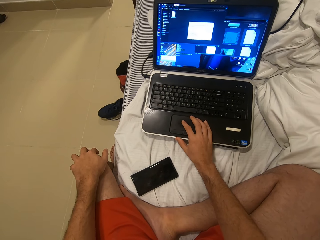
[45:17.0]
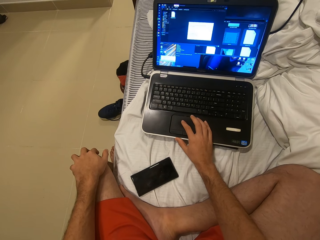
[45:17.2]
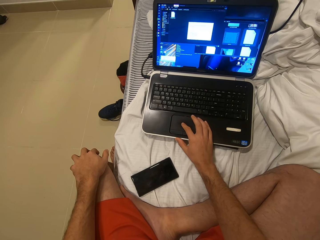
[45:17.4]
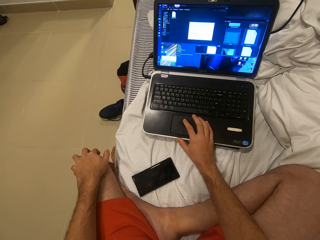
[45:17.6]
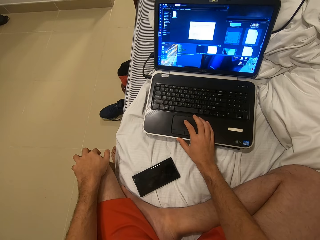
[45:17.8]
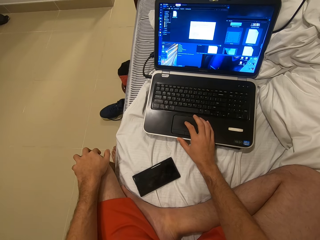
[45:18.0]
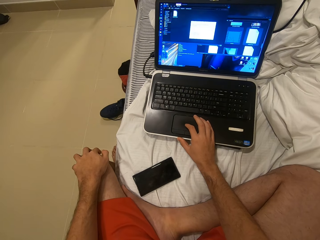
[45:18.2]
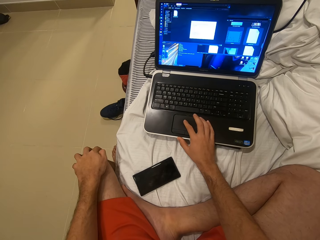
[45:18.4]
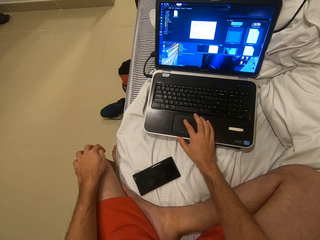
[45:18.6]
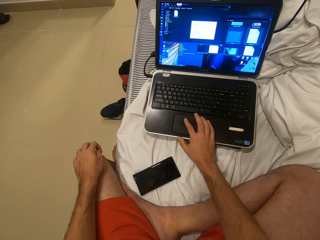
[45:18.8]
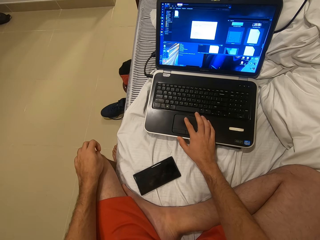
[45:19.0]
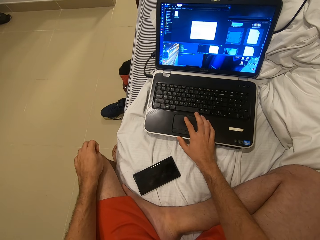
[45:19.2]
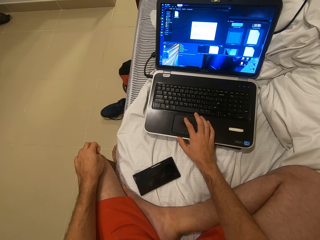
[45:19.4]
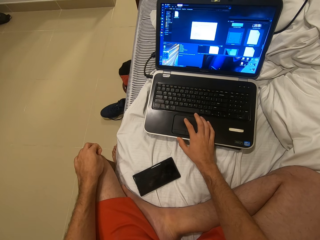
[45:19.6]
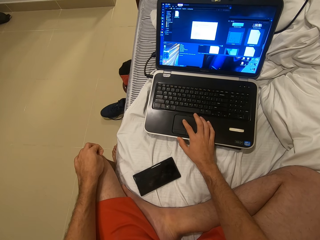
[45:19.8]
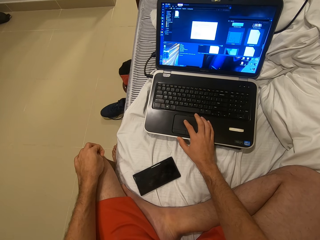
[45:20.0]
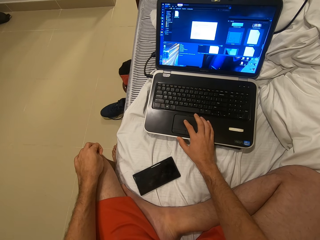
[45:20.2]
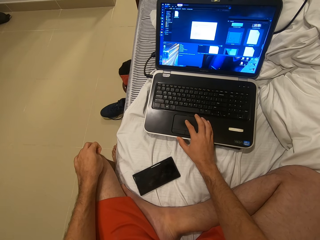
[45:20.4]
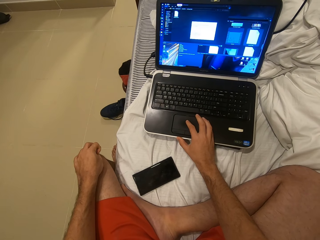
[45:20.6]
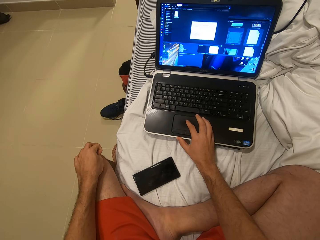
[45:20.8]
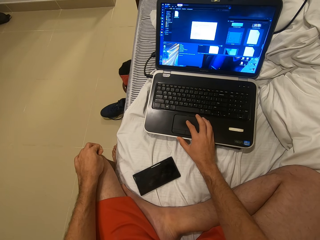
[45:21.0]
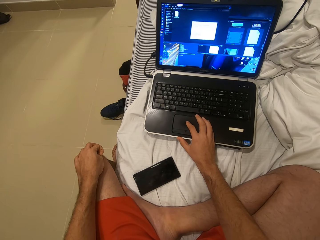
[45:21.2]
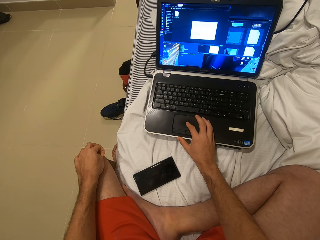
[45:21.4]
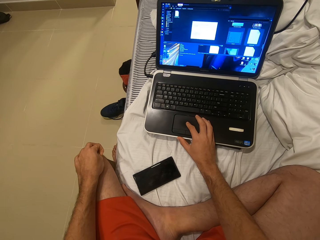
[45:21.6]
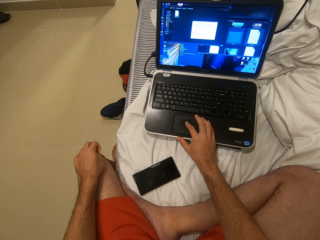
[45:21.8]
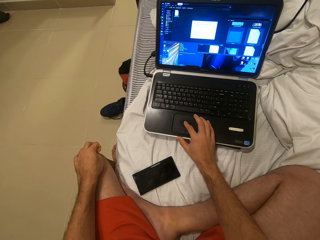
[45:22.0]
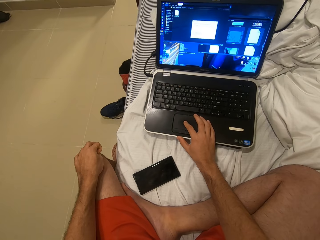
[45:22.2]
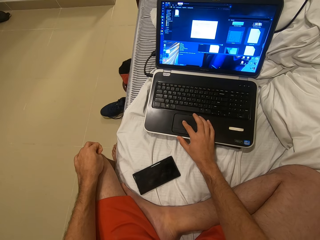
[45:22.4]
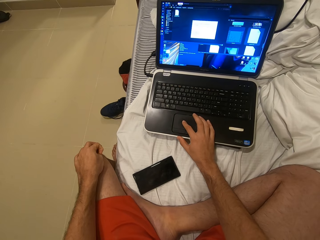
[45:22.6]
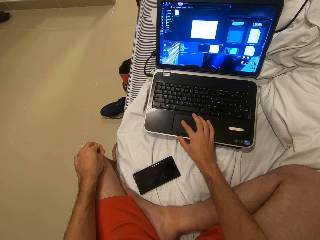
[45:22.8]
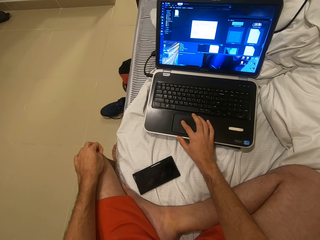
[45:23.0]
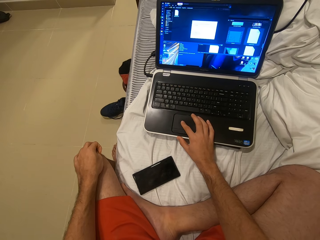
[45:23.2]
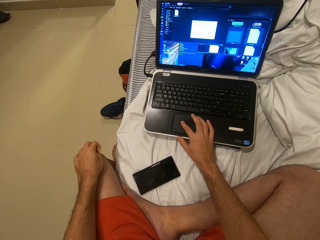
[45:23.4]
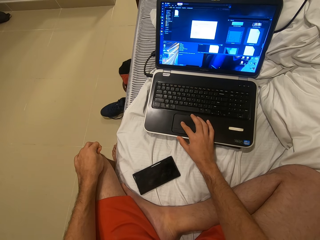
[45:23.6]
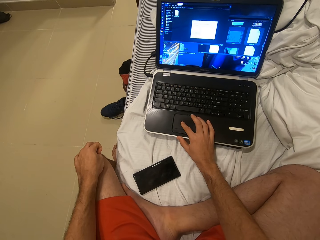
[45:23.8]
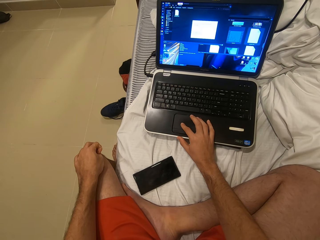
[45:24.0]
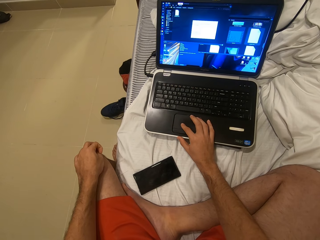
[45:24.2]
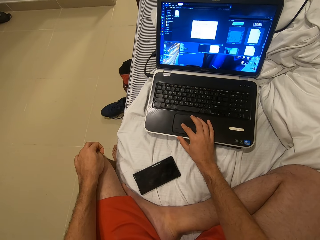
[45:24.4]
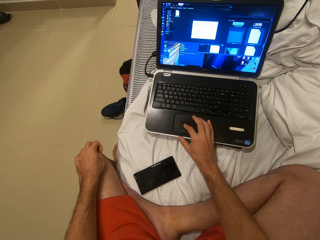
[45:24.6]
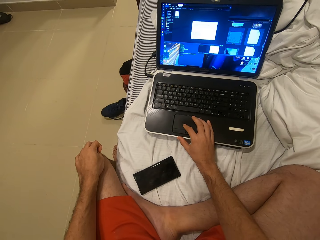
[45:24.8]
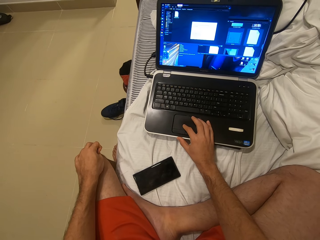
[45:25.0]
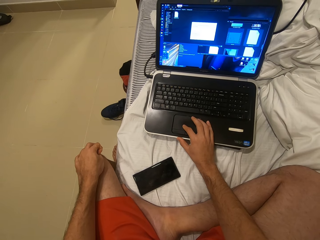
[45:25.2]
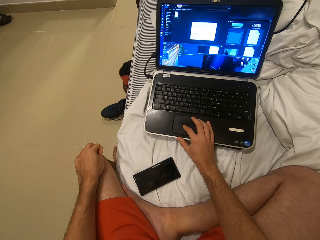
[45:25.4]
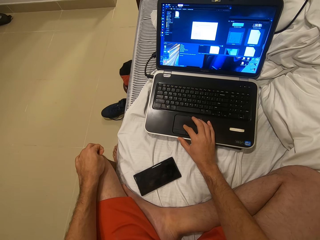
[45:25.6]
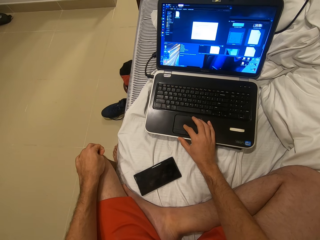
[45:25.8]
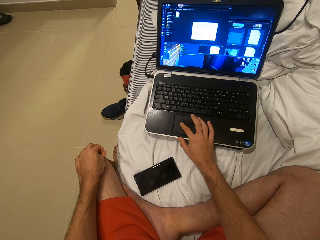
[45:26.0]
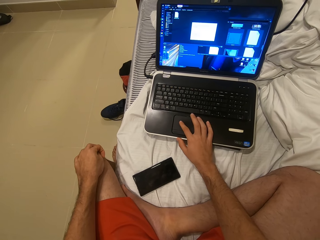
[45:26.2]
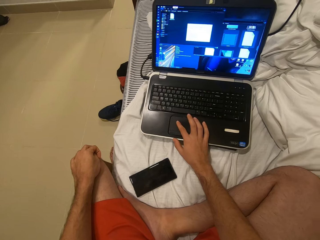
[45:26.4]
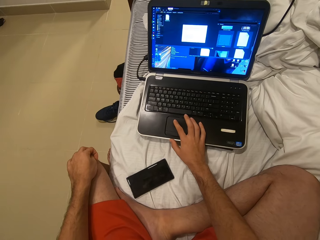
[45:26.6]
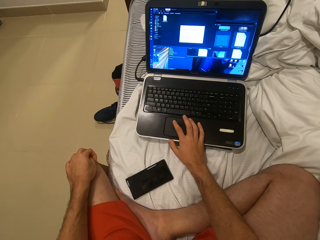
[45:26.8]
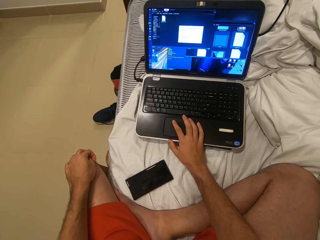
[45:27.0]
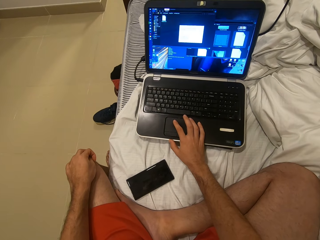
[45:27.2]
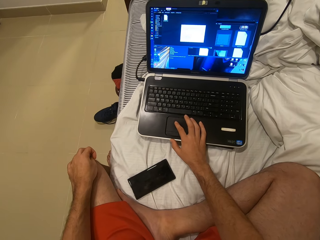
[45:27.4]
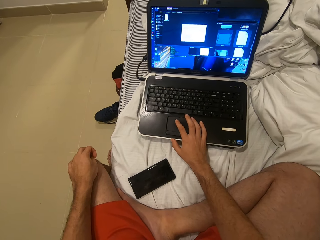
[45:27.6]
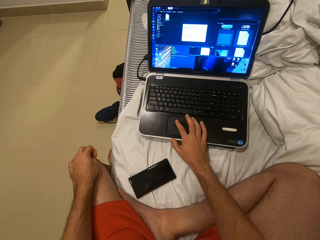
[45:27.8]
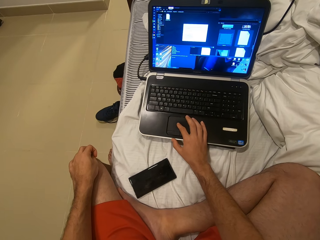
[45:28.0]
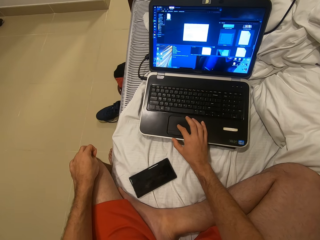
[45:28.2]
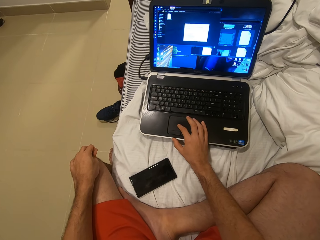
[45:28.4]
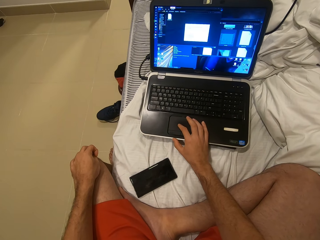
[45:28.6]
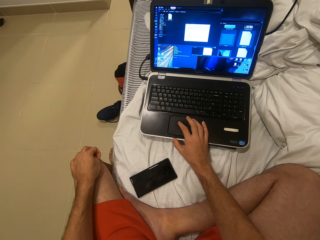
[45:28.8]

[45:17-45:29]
The camera wearer scratches his knees.

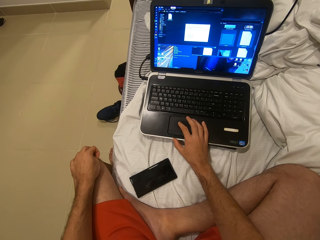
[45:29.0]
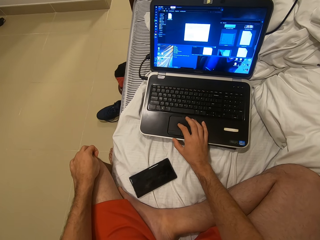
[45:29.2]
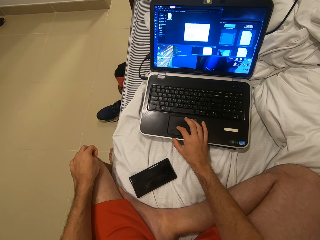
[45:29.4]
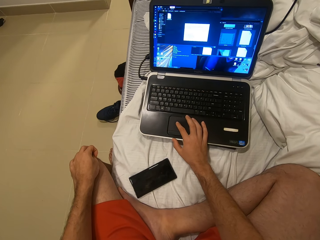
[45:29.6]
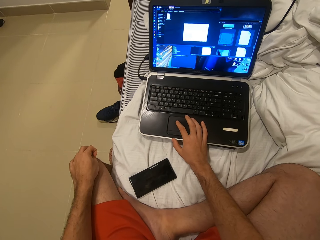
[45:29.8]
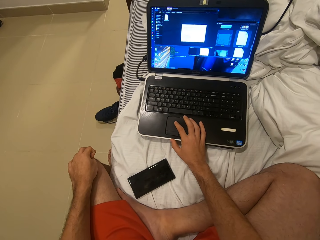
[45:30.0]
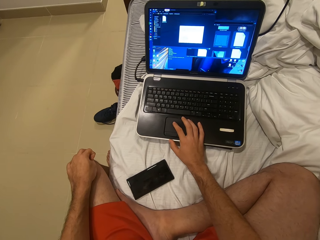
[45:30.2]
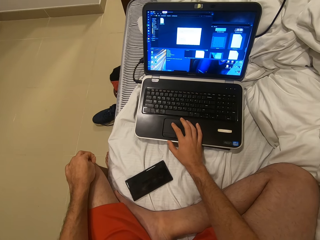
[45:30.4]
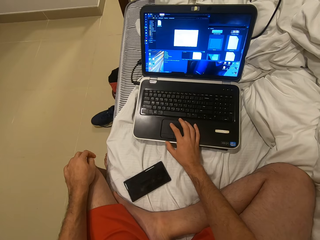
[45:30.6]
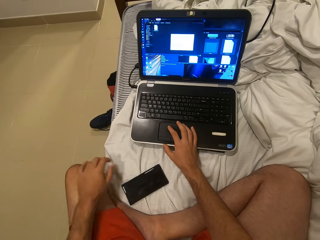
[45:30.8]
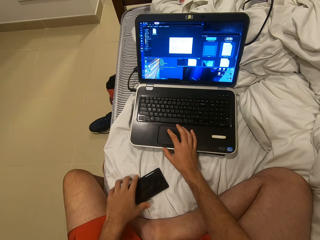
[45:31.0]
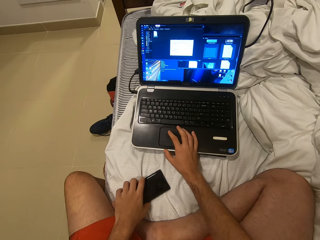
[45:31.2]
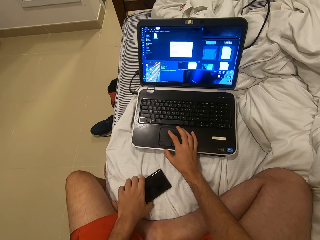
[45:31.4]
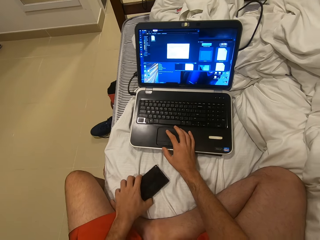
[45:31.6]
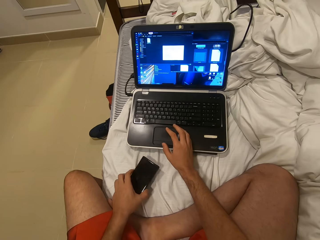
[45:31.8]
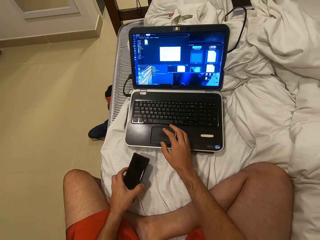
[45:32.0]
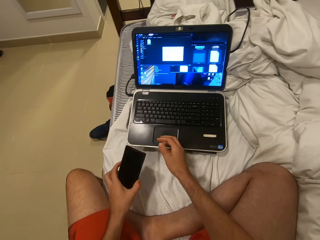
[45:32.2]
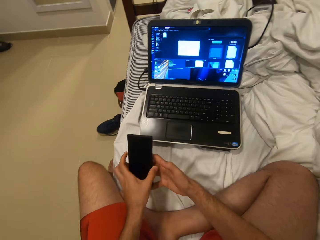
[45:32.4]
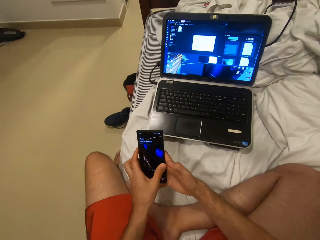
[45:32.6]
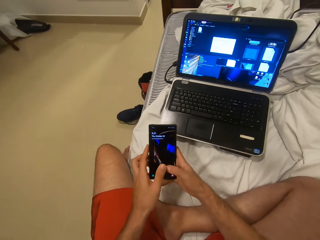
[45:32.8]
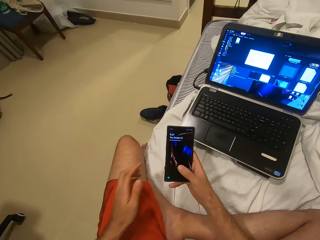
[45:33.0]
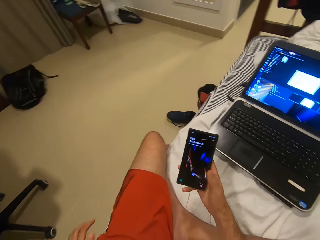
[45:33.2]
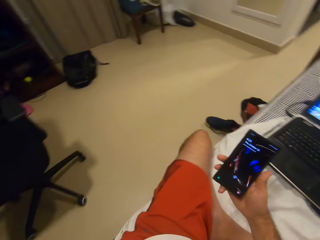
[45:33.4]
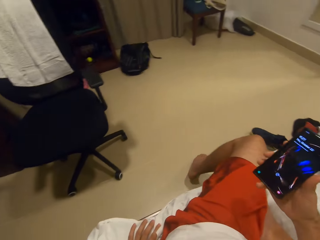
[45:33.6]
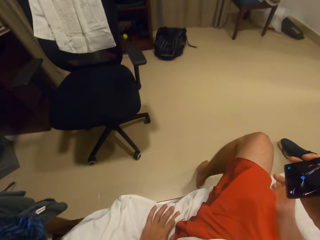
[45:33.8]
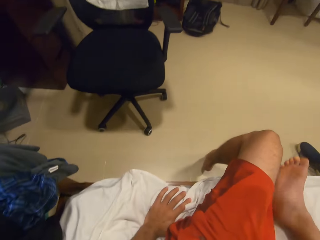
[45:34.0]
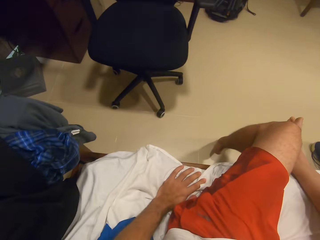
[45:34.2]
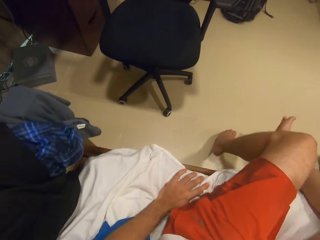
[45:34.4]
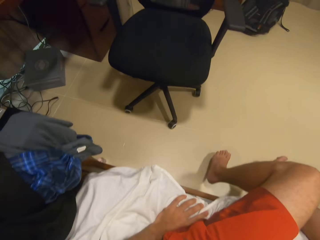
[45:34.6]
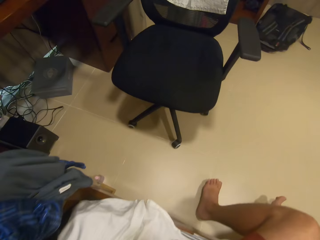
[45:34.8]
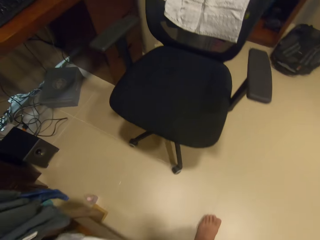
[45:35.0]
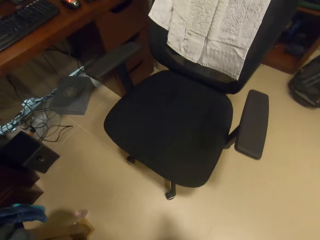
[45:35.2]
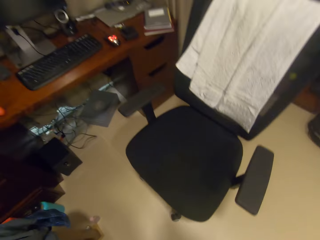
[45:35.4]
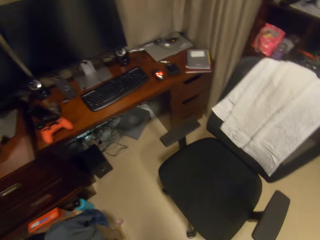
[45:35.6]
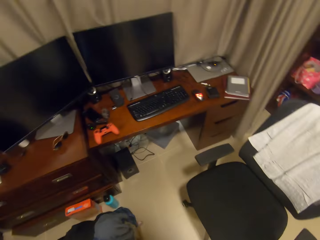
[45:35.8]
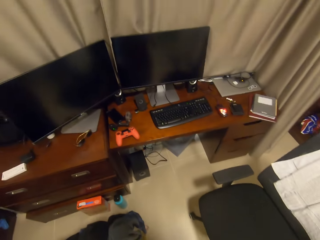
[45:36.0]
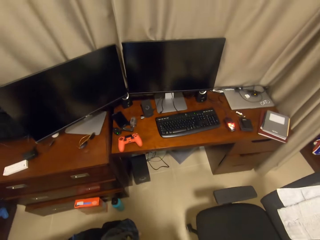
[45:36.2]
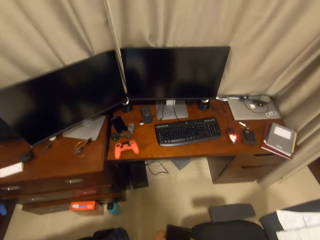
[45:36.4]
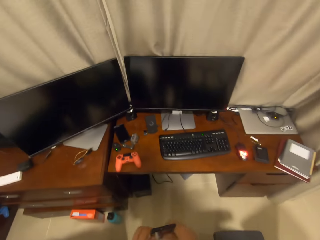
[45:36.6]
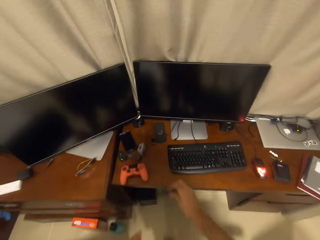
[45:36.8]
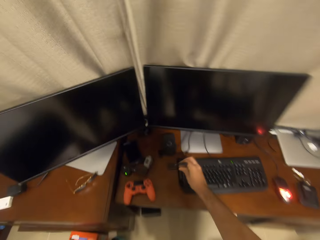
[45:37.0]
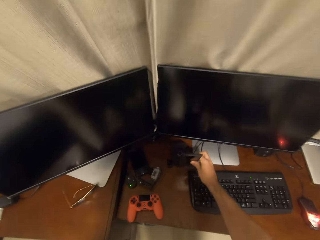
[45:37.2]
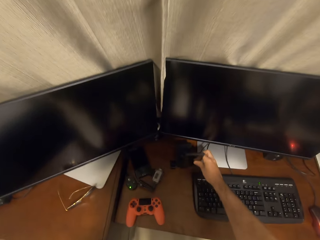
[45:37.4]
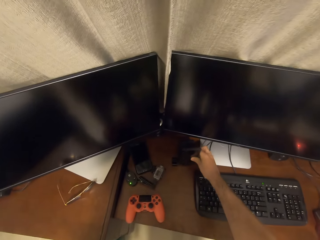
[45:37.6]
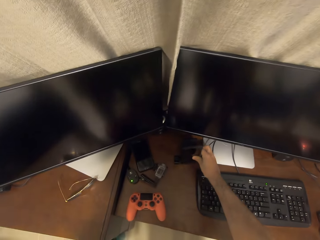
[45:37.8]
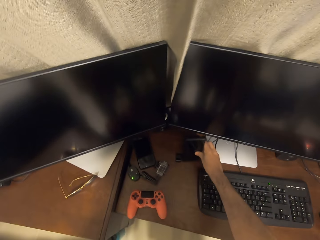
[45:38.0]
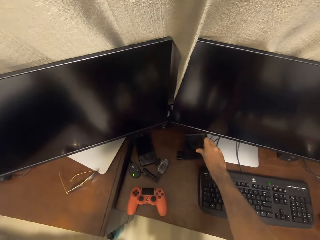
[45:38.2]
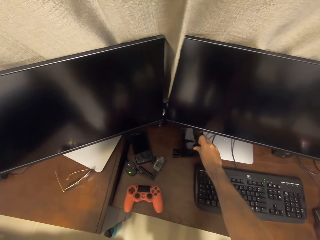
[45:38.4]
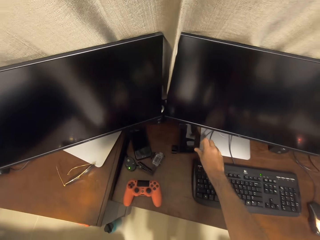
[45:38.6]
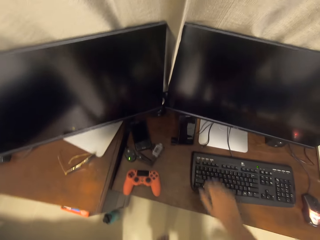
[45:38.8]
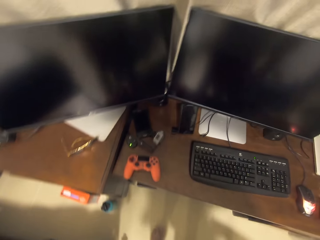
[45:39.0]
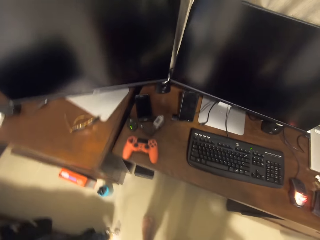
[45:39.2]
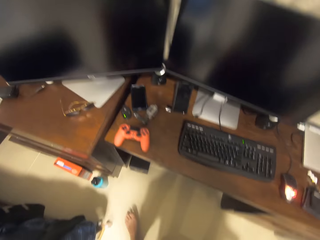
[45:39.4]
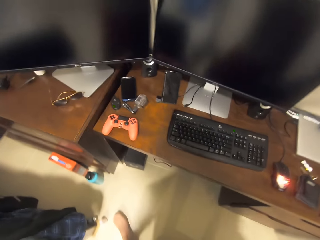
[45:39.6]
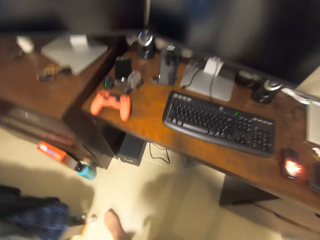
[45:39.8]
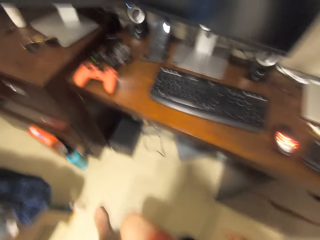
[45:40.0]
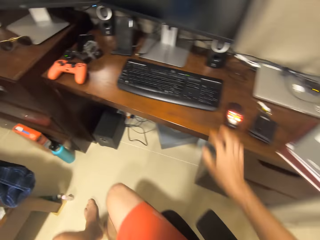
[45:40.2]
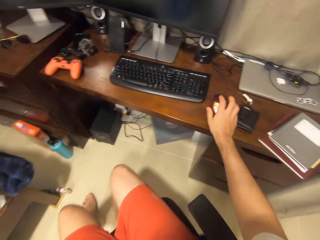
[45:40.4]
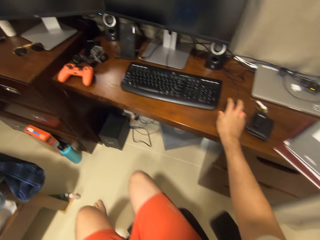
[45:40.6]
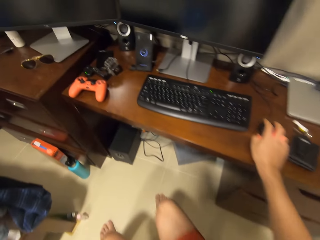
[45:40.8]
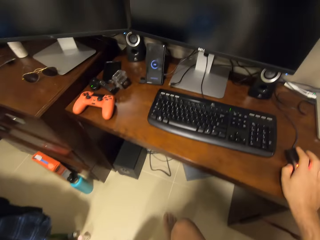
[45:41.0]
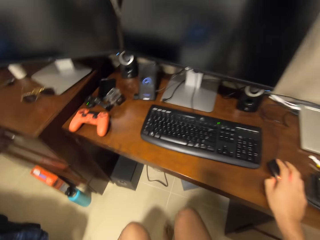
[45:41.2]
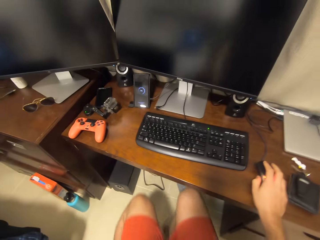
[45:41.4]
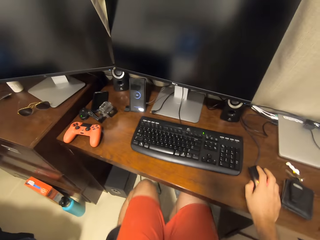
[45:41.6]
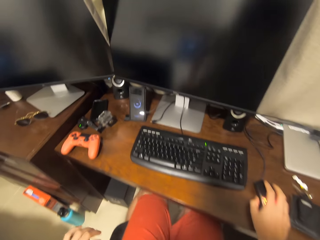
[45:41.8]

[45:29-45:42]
The camera wearer takes a phone. They browse the phone. They stand on a bed and walk a room. They wake up from the bed. They place the phone on a table. They sit on a chair and pick up a mouse.
